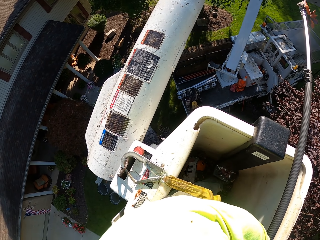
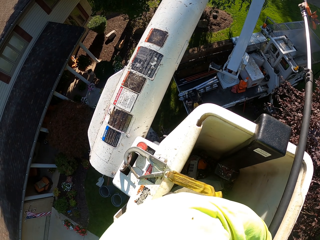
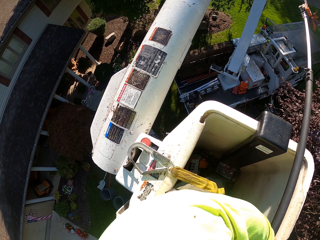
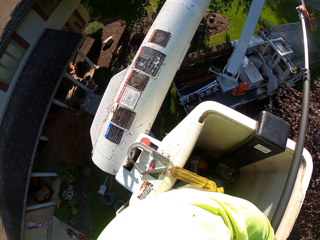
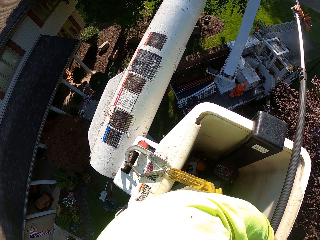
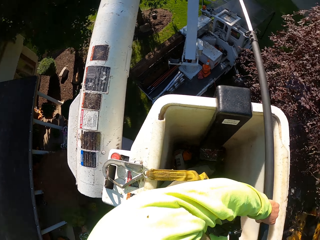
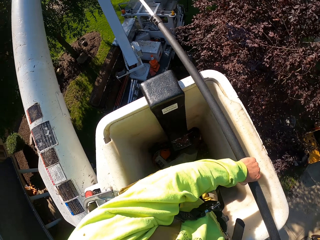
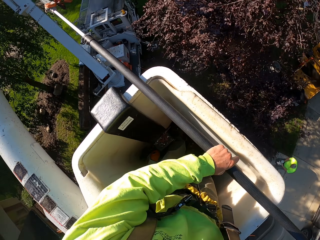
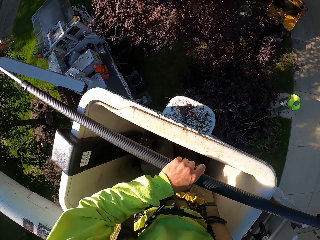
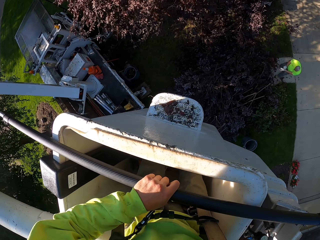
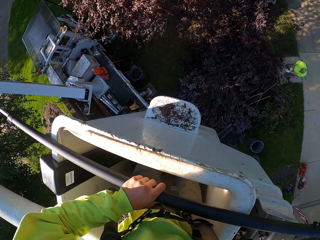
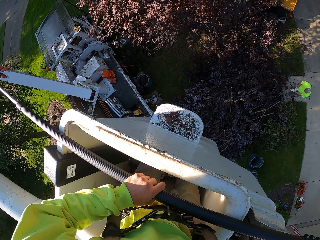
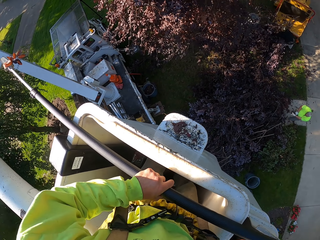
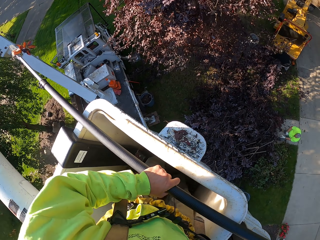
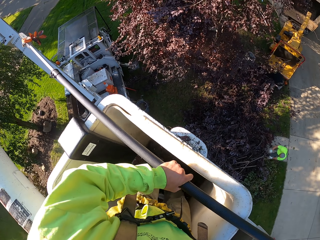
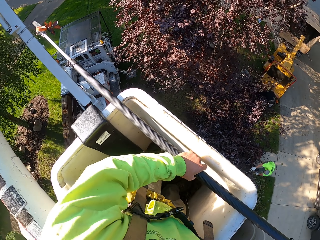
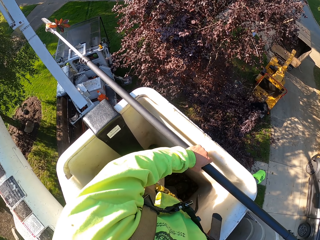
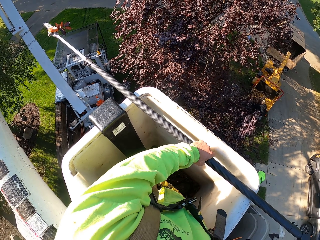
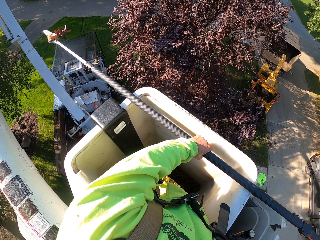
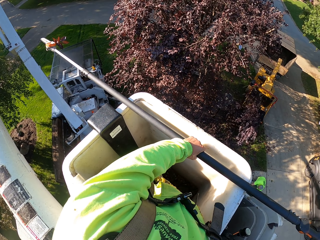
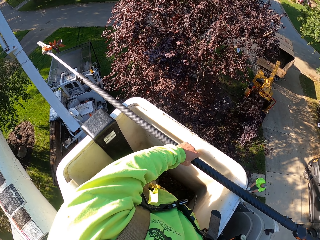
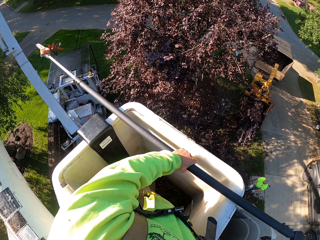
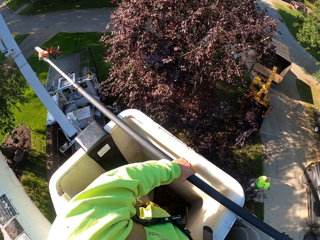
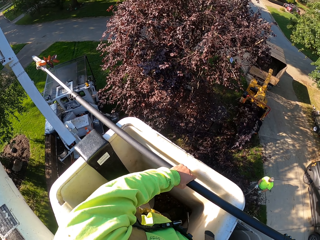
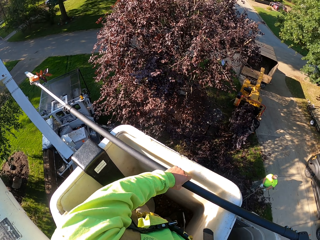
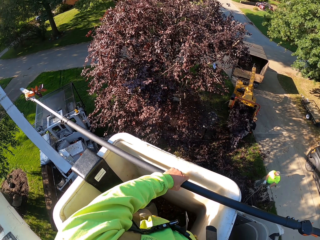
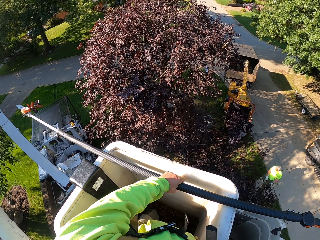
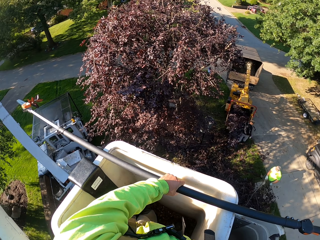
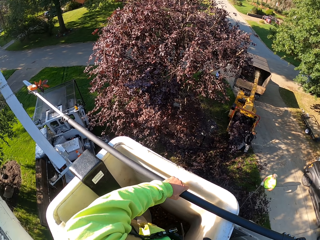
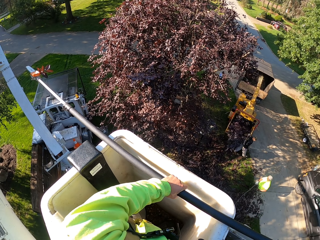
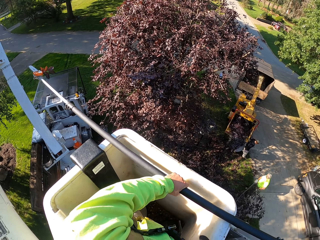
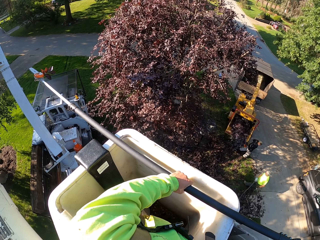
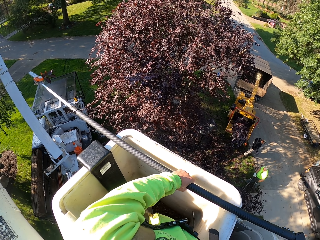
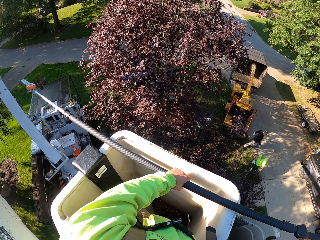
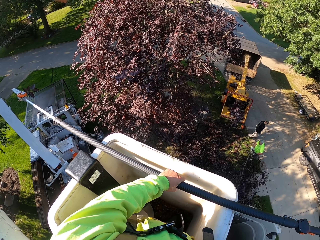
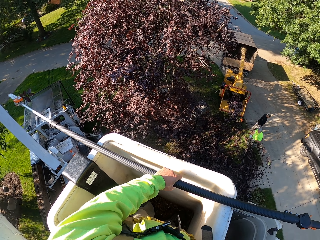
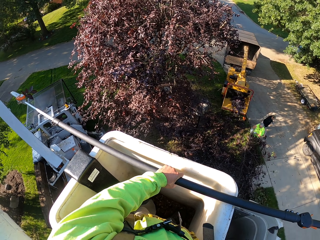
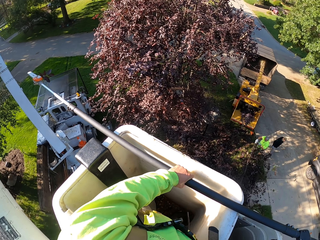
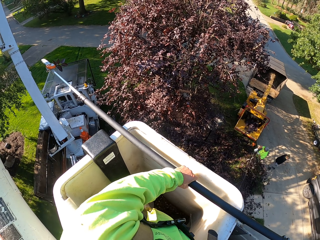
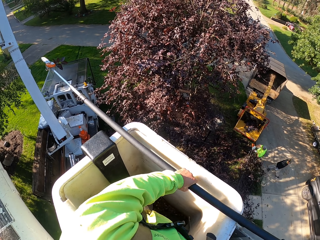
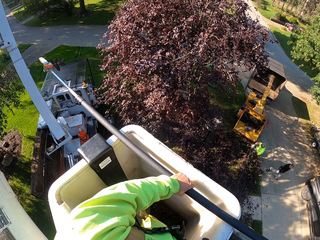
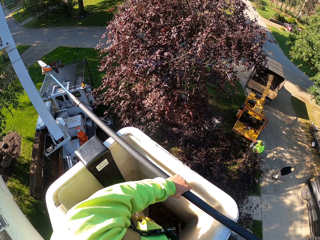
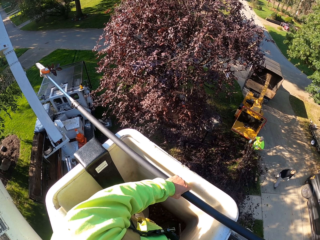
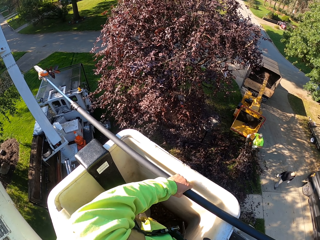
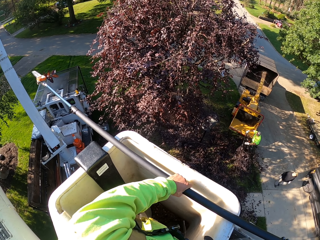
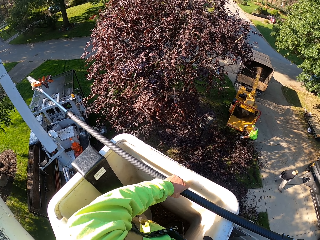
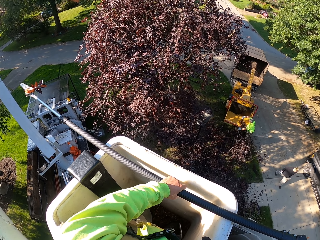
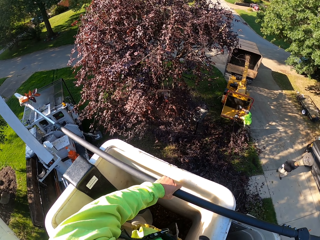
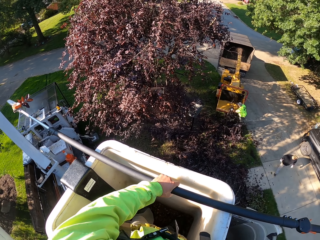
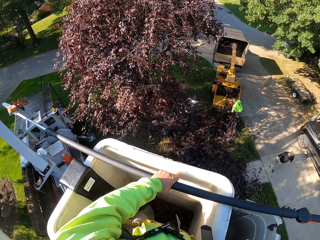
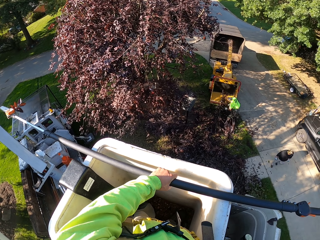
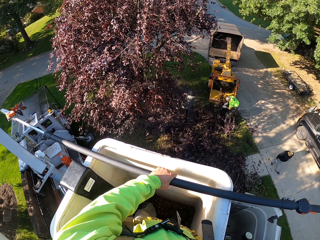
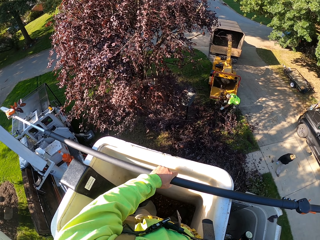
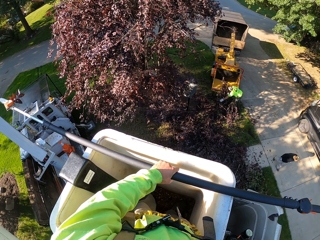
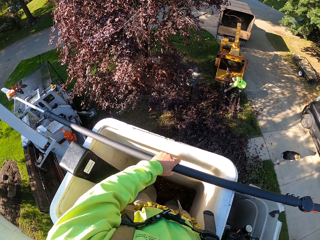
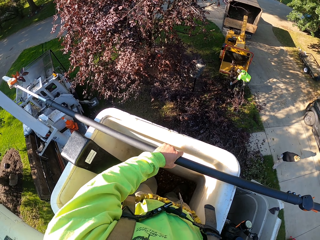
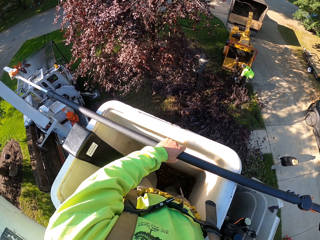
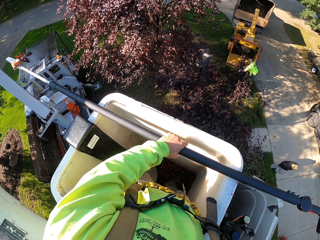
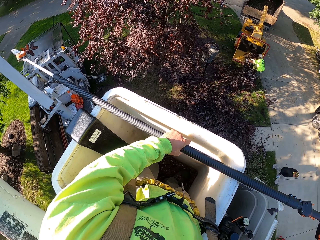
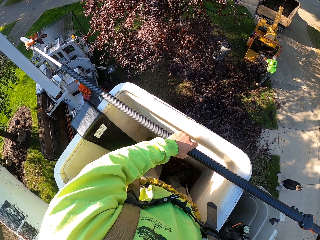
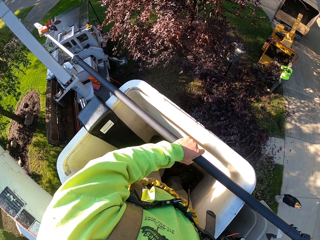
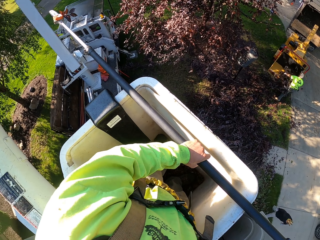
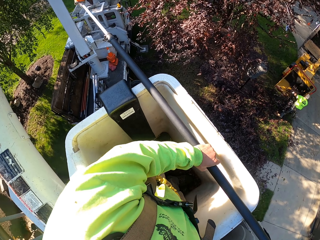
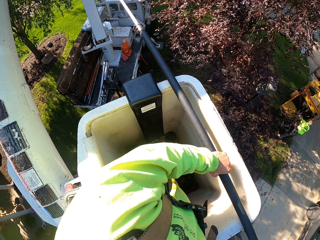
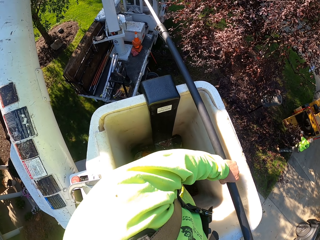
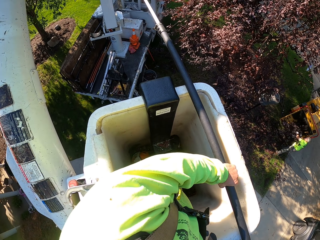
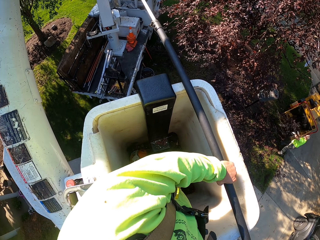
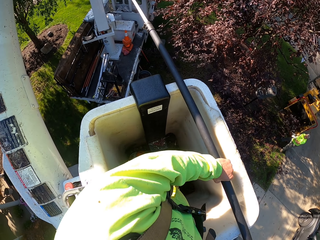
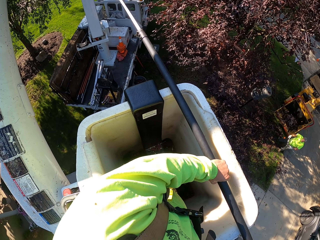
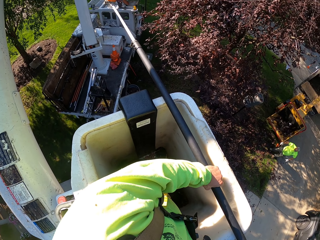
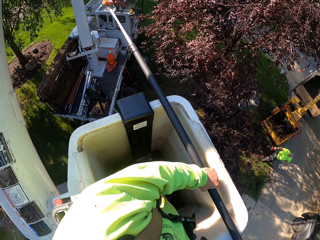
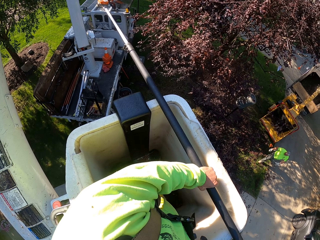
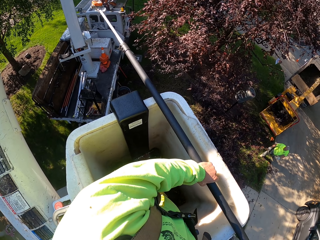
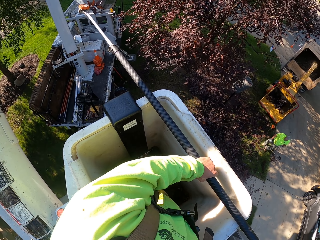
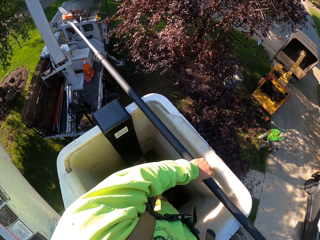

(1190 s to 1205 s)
The man puts the branches into a wood chipper machine with both hands. Another man drags some branches on the ground with both hands. The camera wearer controls a lift. The other man puts the branches into the wood chipper machine with both hands.

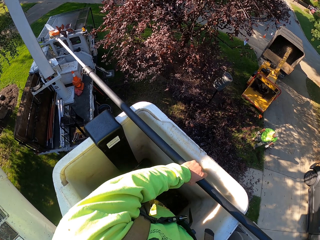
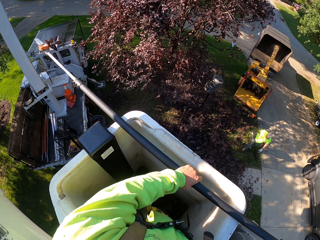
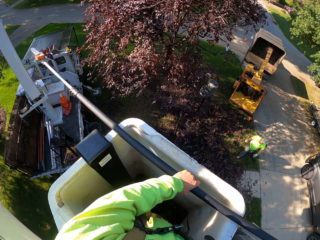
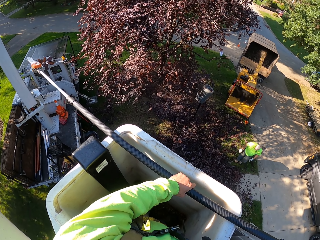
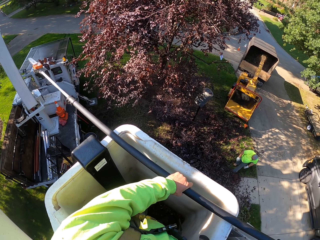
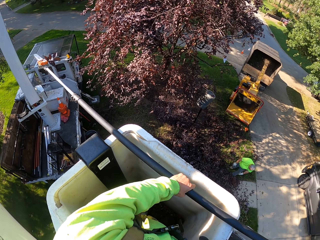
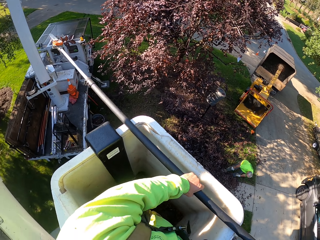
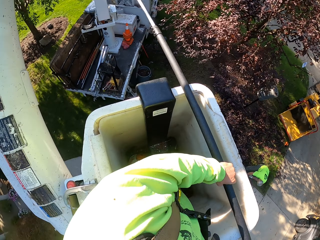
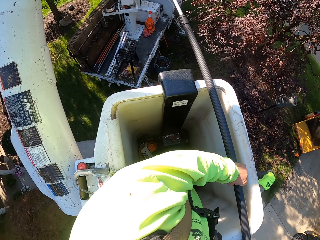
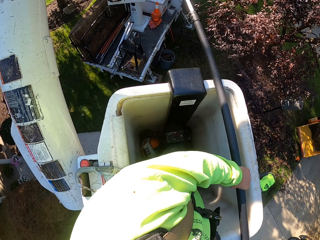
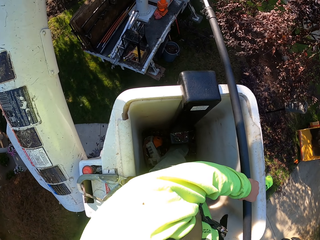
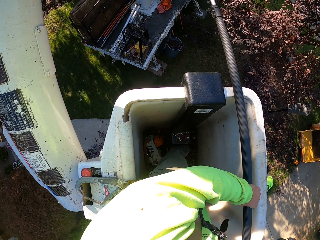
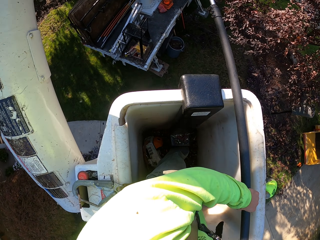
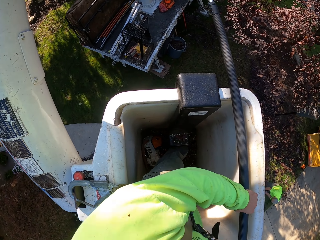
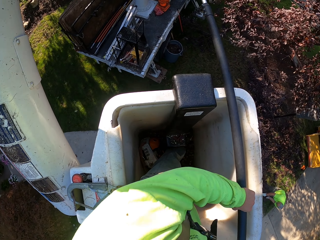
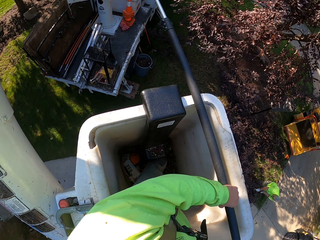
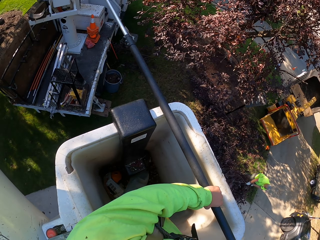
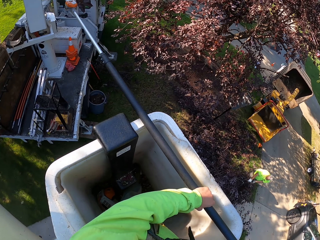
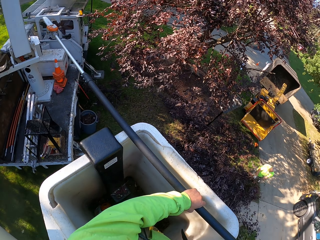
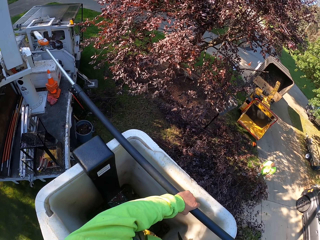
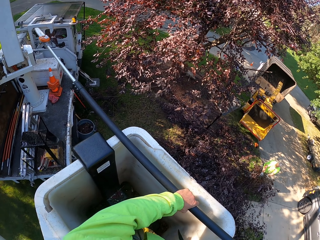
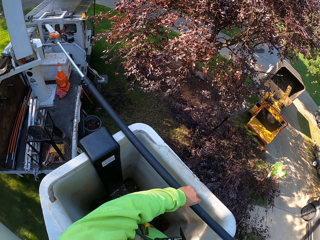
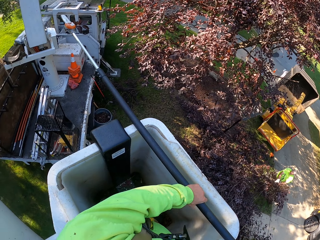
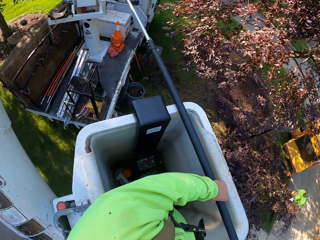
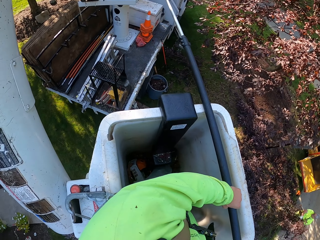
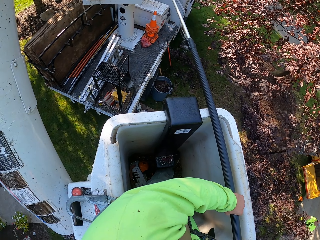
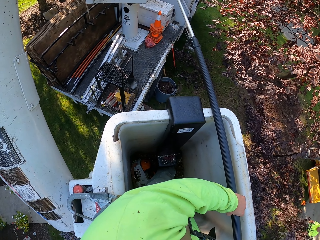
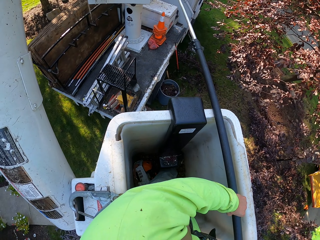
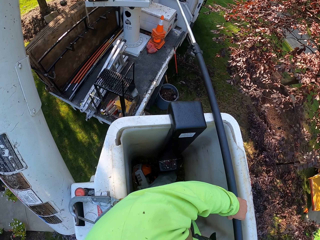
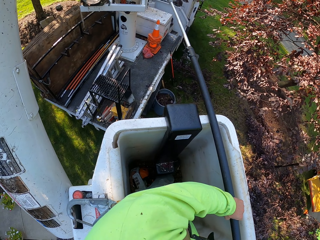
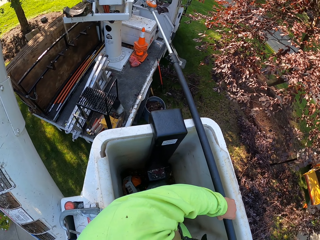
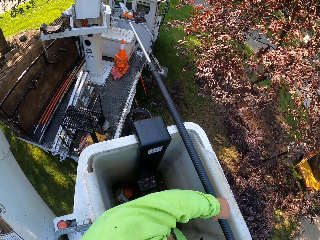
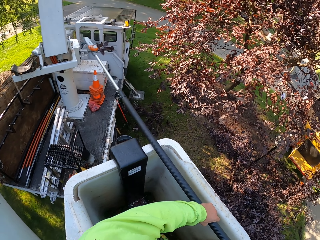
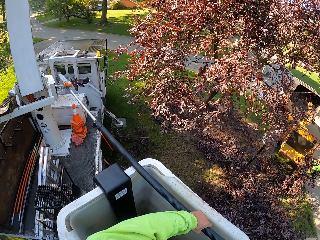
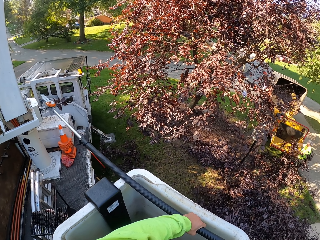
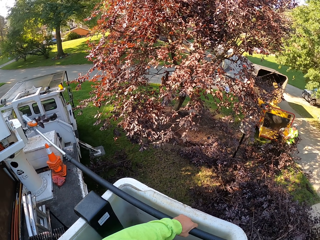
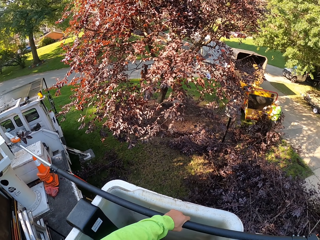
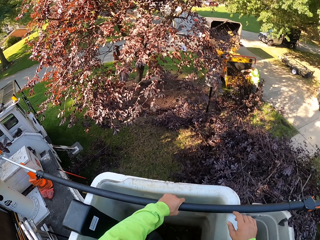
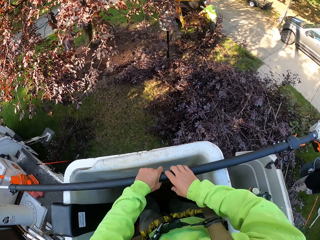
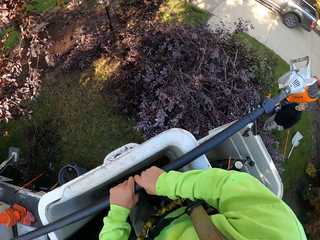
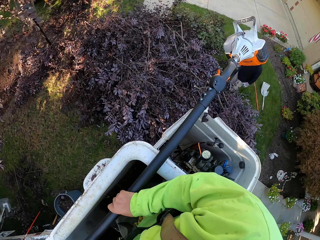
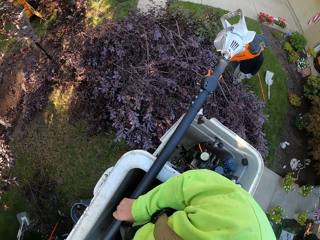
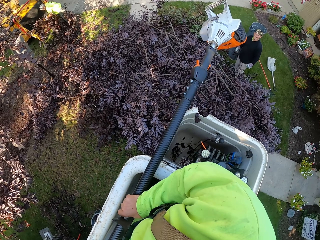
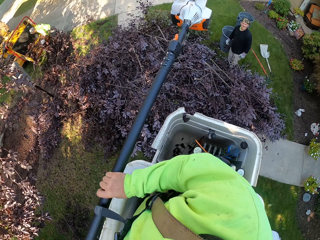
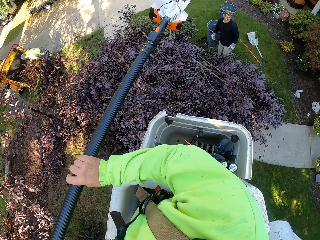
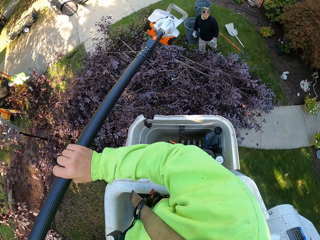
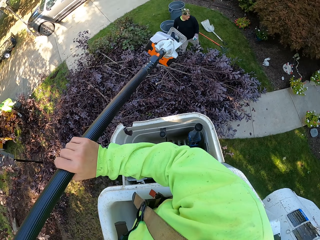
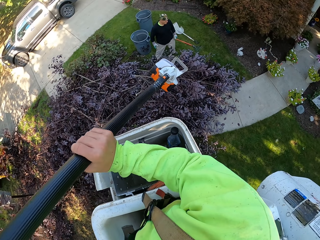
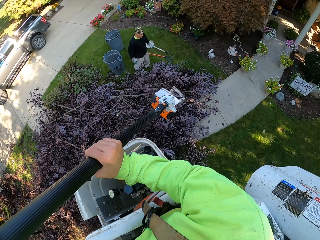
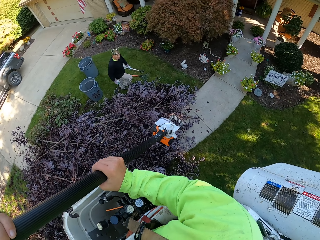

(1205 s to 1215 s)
The man picks some branches from the ground with both hands and puts the branches into the wood chipper machine with both hands.
